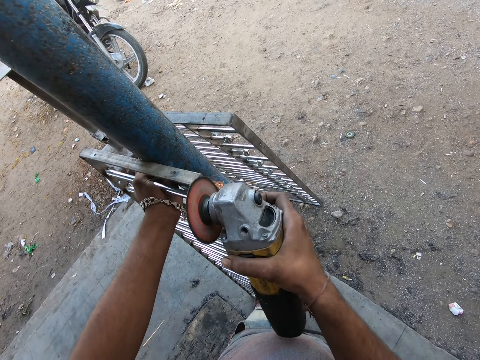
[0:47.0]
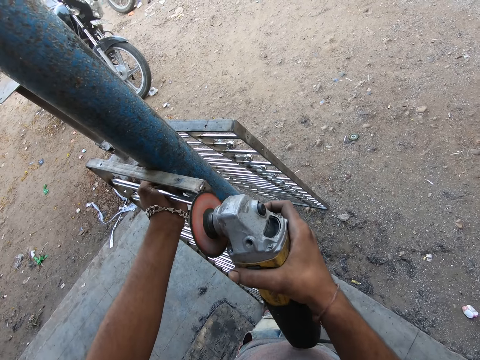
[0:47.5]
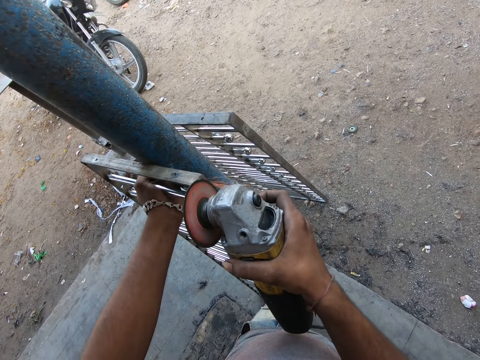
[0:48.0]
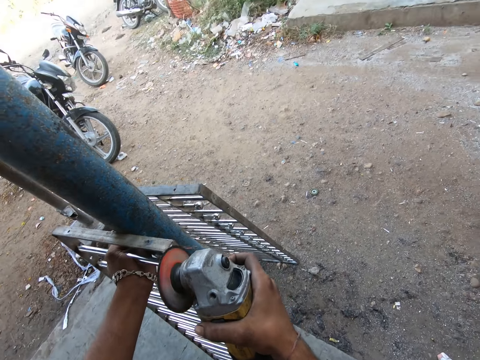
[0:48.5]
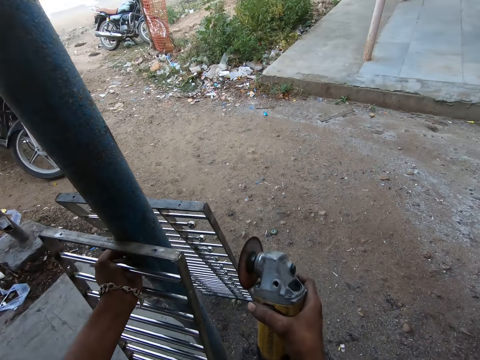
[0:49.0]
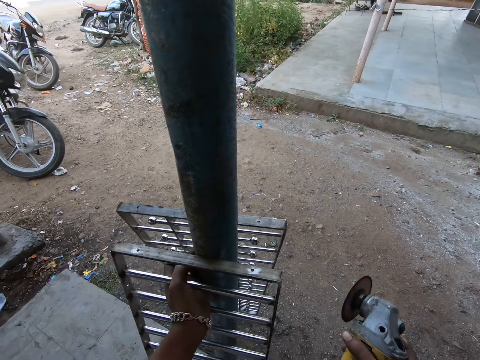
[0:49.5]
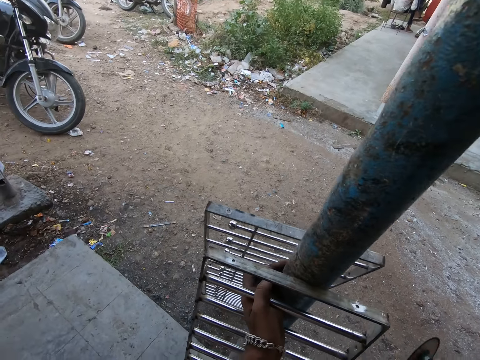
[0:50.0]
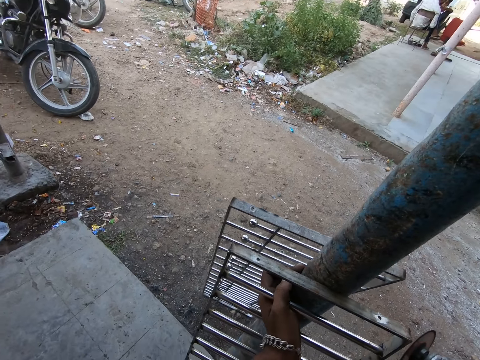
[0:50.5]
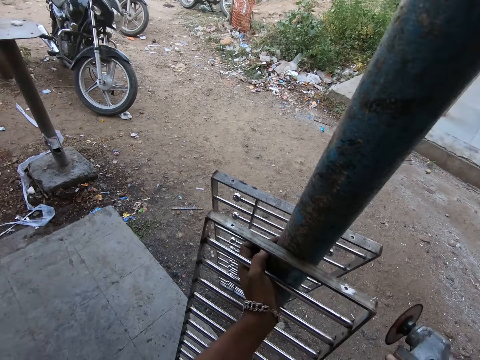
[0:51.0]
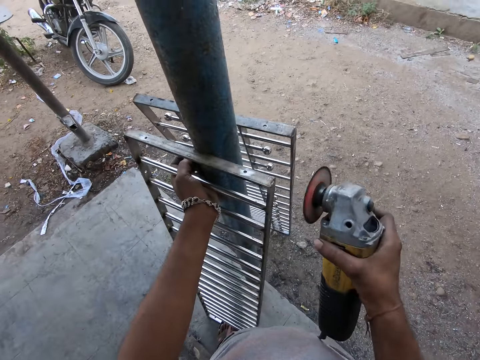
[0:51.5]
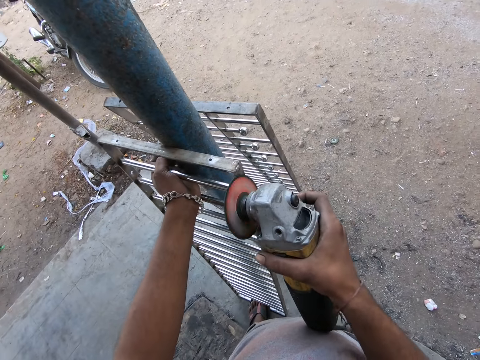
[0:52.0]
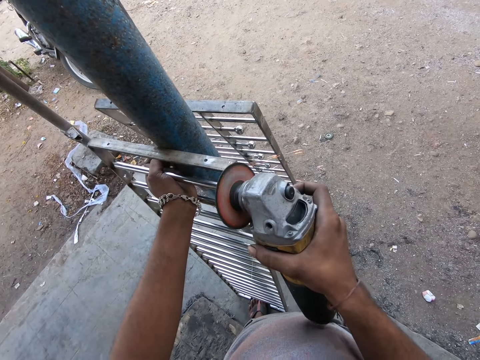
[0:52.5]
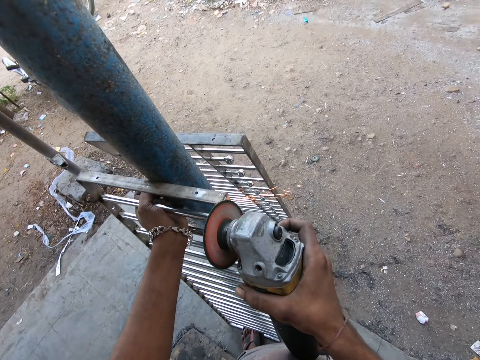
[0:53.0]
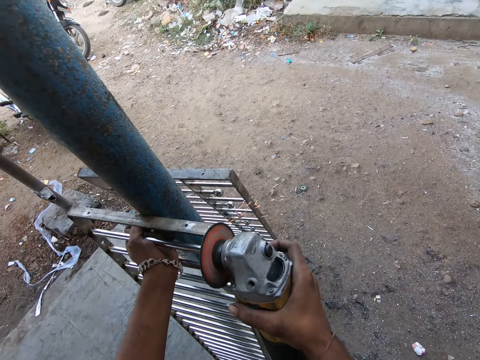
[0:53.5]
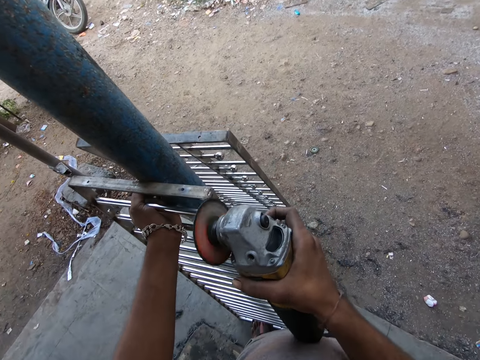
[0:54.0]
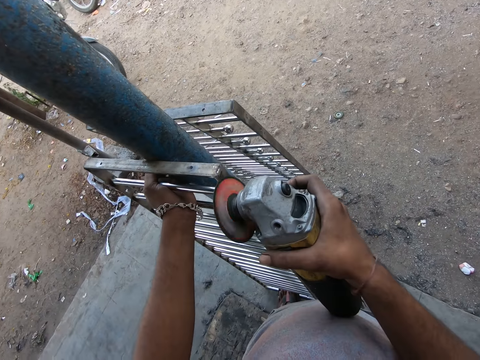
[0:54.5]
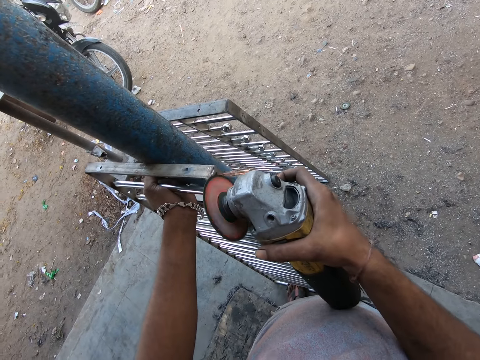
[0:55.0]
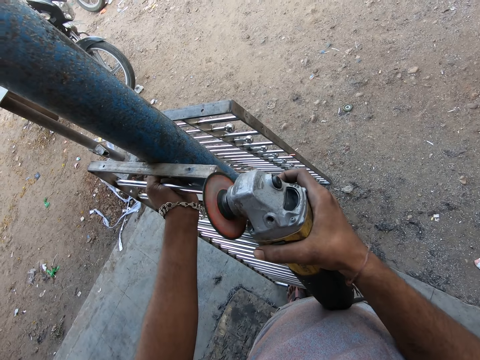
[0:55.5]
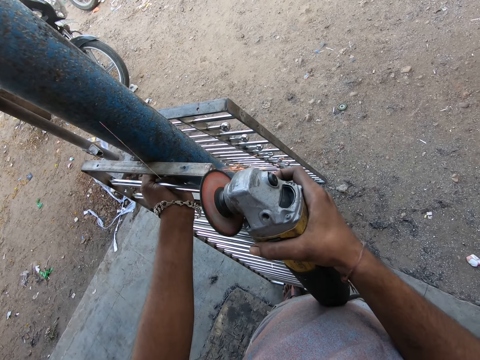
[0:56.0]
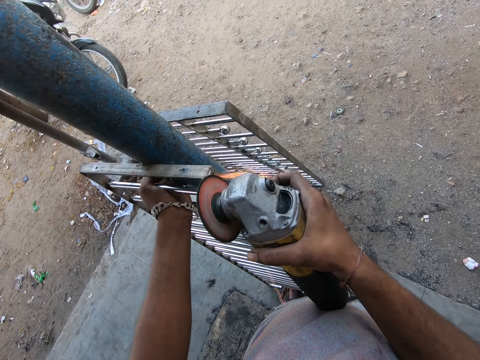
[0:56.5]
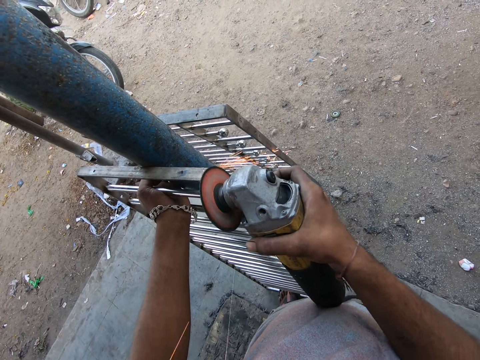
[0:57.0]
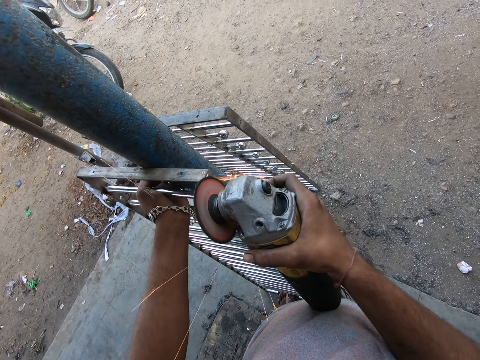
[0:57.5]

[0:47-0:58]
The camera wearer stops grinding the metal rail or frame. They grind the metal frame with the angle grinder.

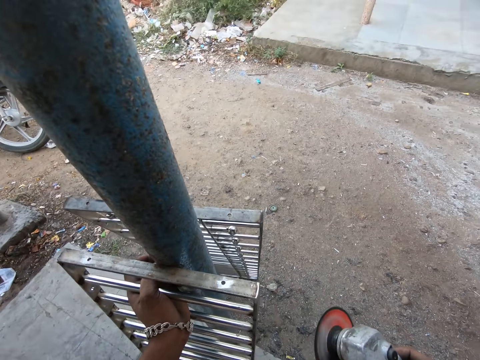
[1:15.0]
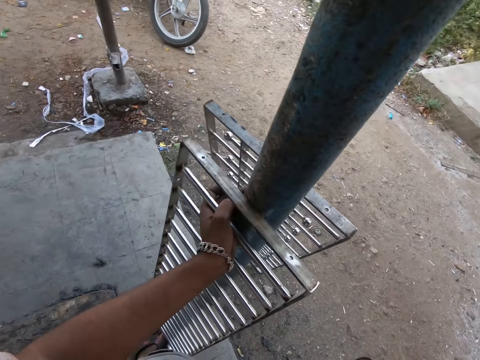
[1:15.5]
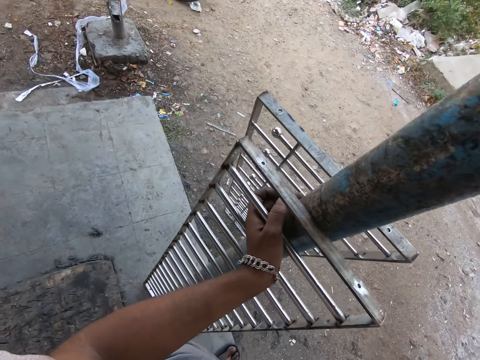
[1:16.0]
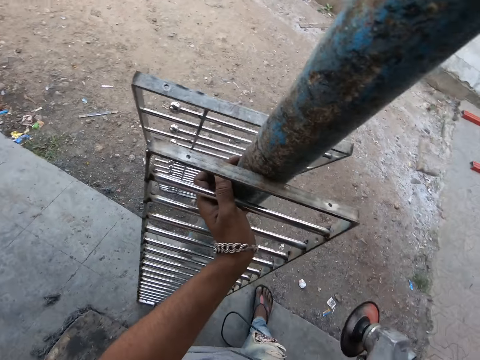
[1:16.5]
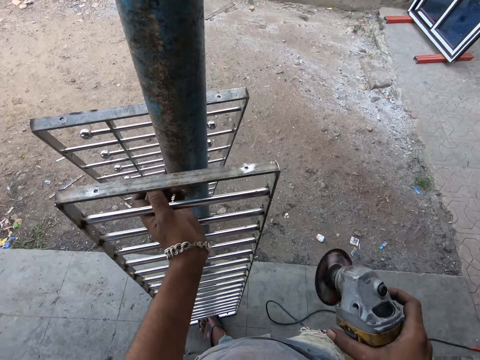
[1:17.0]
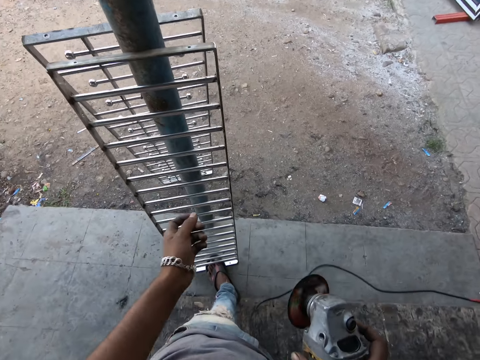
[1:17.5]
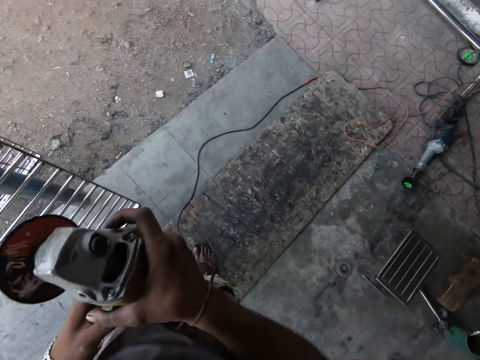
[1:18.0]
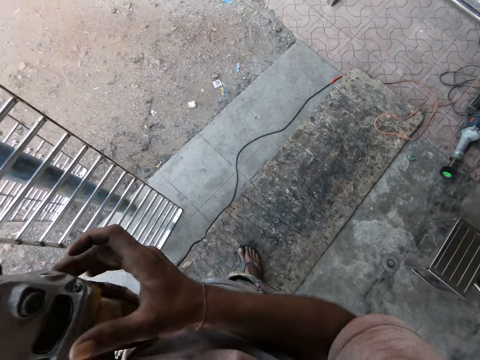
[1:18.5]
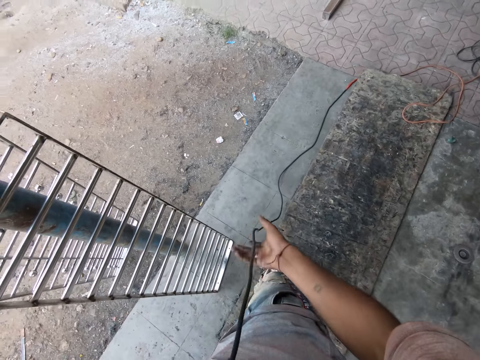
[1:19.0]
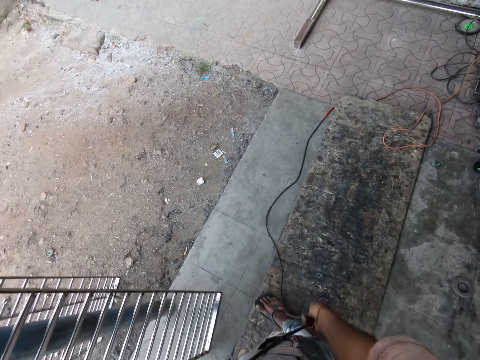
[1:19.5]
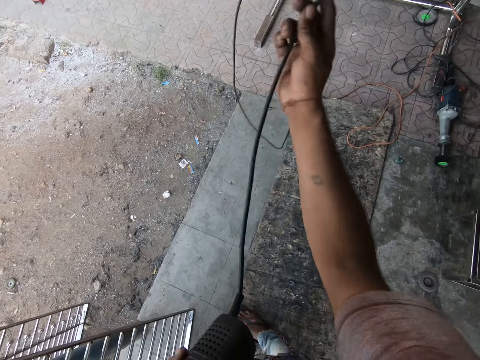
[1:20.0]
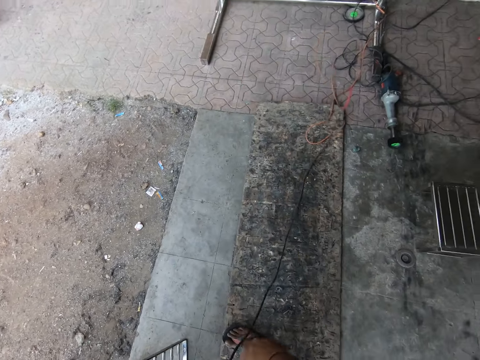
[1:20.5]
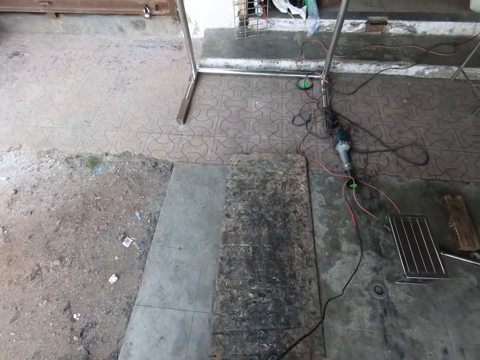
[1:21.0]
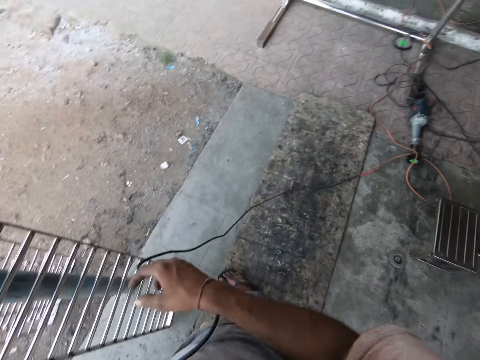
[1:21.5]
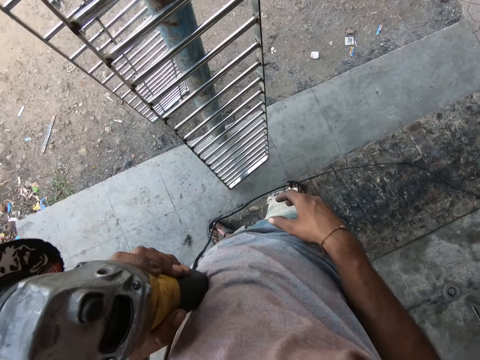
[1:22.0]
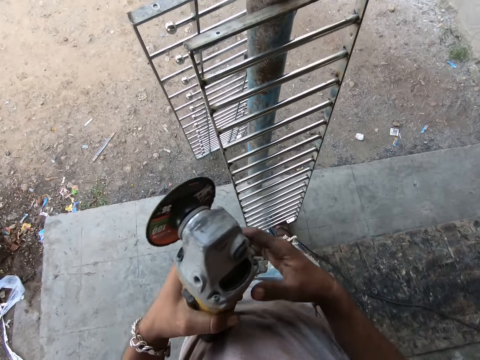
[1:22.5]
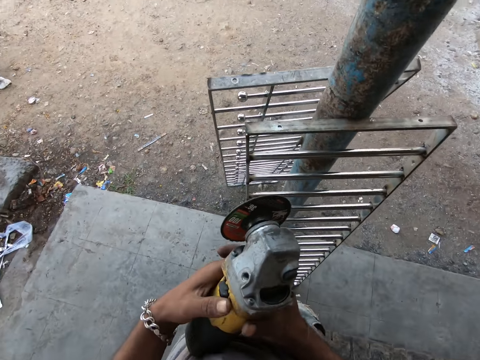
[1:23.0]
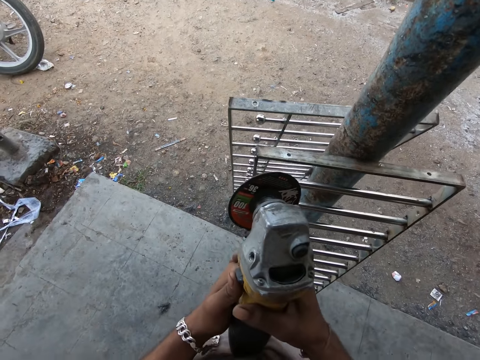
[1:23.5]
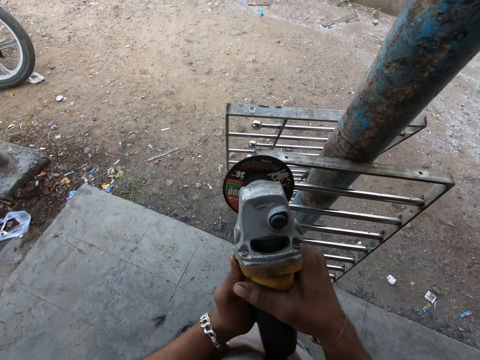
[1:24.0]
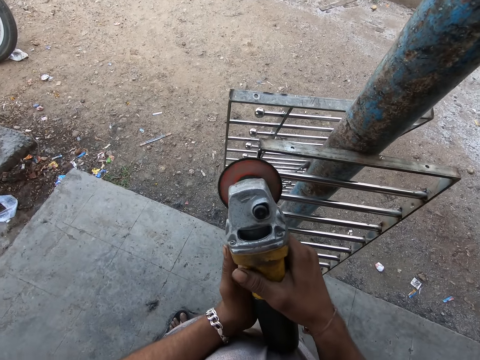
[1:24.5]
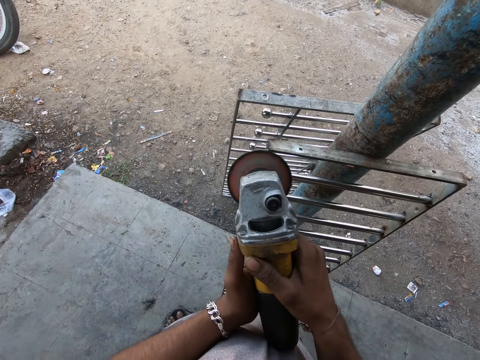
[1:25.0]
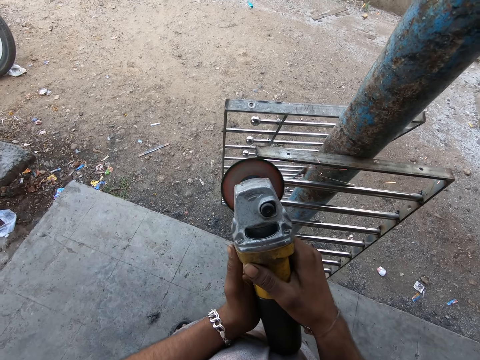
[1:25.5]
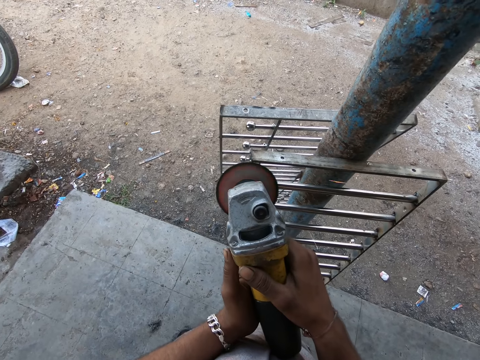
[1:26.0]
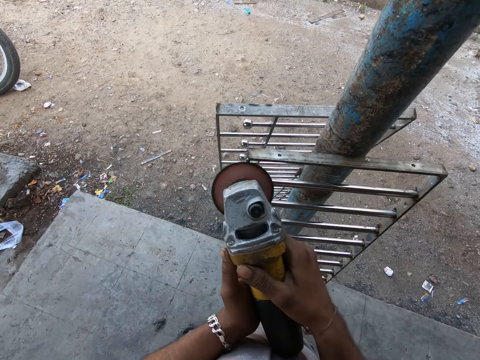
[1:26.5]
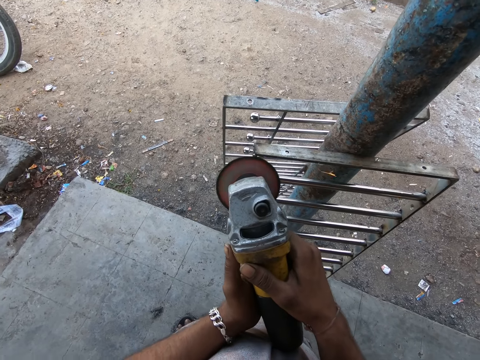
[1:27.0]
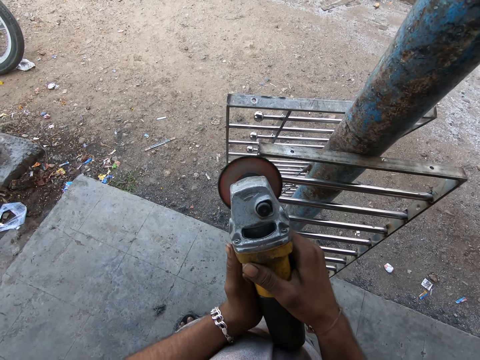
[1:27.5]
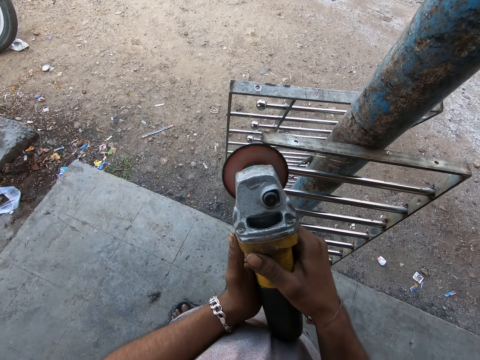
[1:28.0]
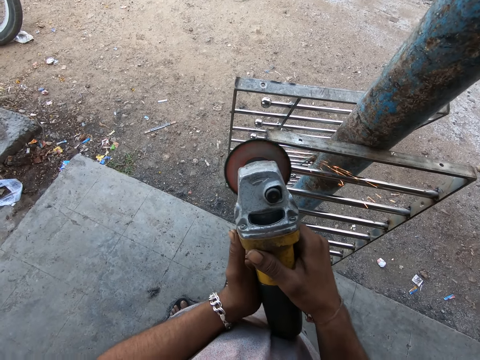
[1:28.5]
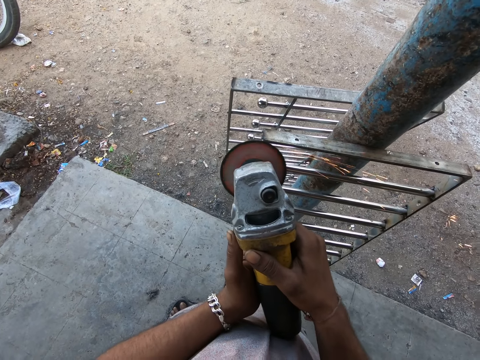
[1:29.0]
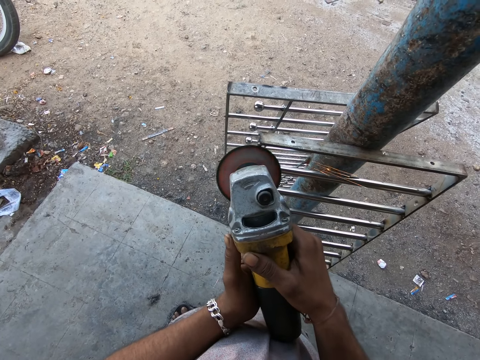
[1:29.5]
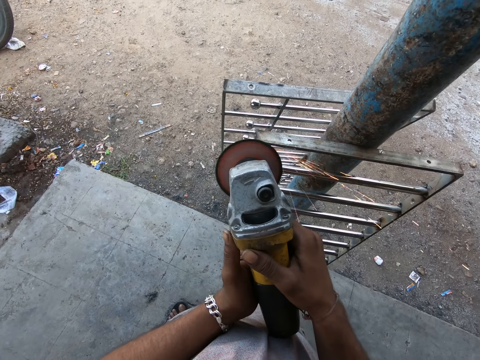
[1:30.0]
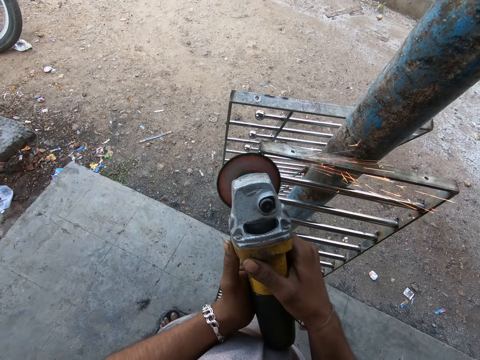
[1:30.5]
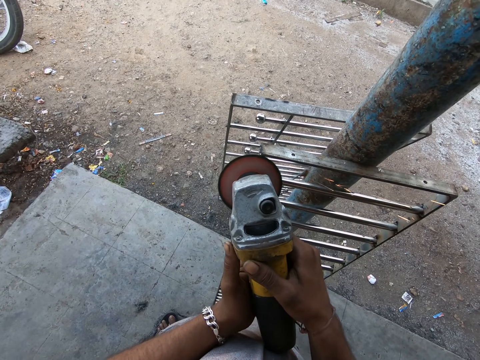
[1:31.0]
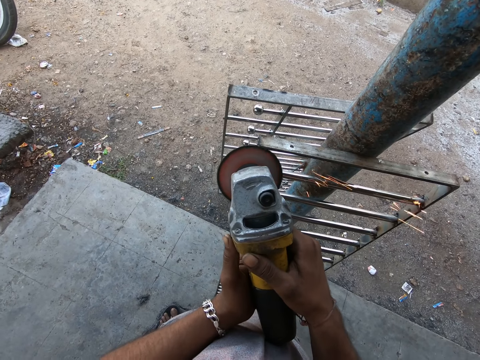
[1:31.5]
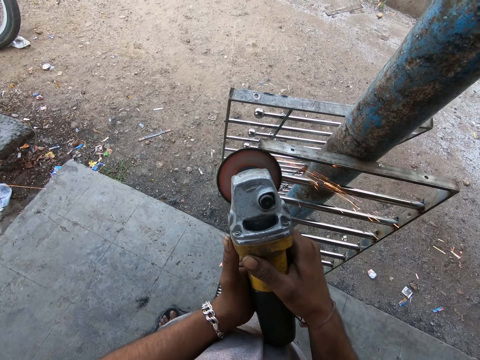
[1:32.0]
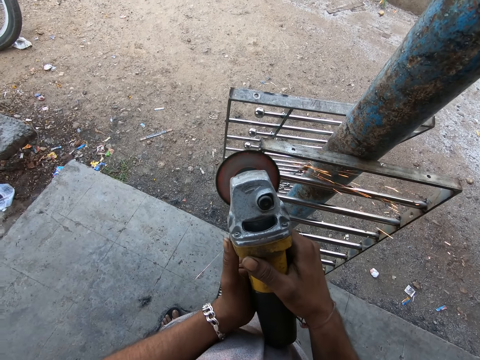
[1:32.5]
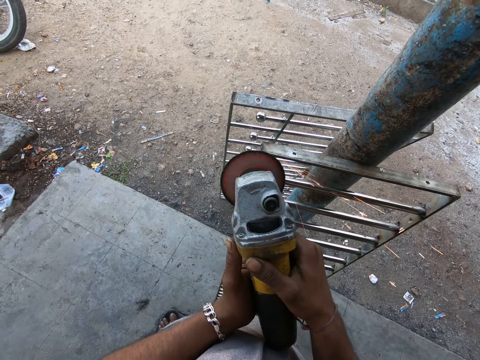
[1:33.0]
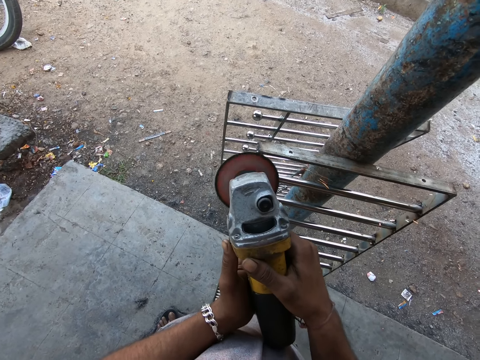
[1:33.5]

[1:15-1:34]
The camera wearer looks at the metal rail or frame. He changes the grinder to the left hand. He moves the angle grinder wire. He touches the cable. He stretches the cable. He holds the grinder with his two hands. He grinds the metal frame with the angle grinder.
